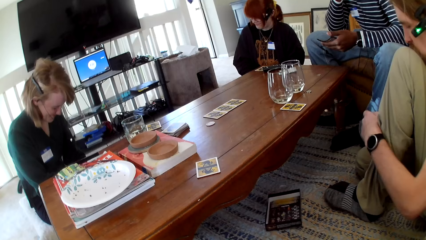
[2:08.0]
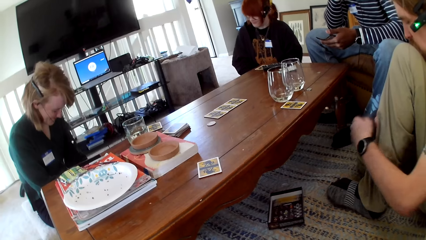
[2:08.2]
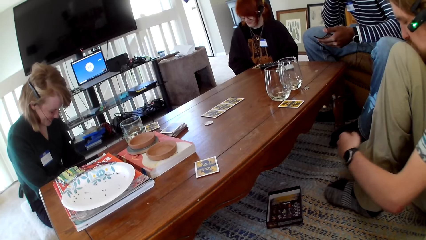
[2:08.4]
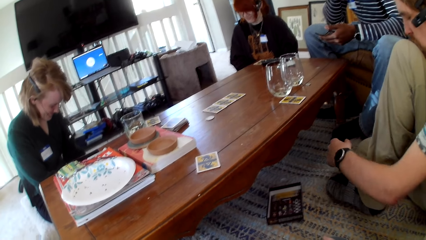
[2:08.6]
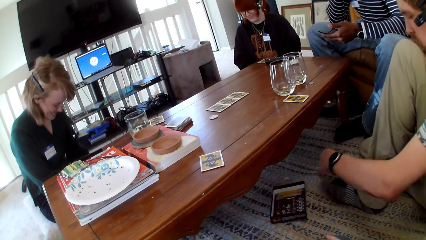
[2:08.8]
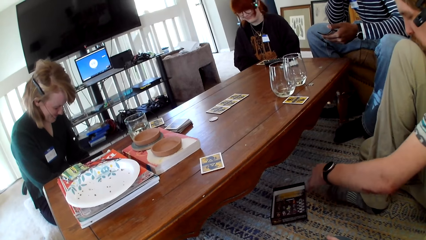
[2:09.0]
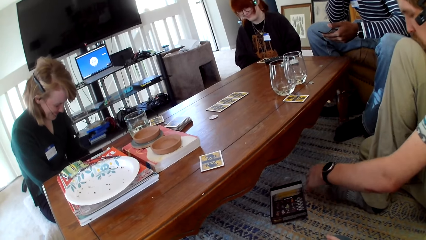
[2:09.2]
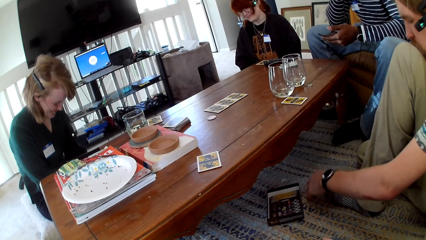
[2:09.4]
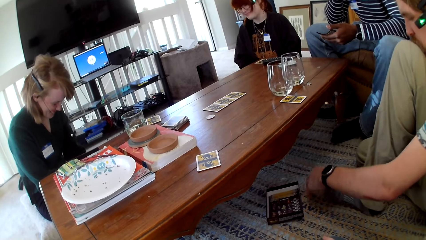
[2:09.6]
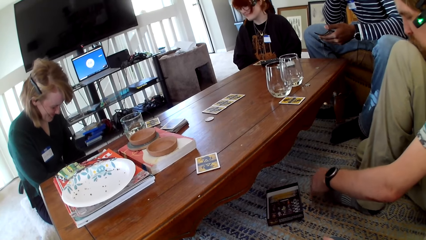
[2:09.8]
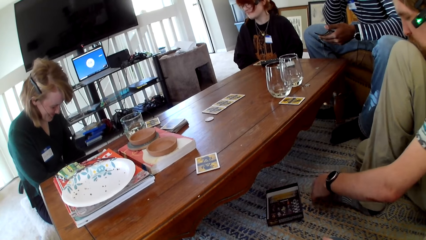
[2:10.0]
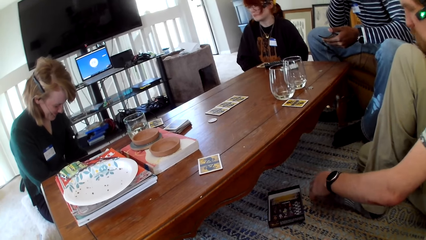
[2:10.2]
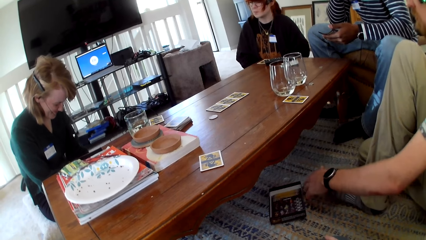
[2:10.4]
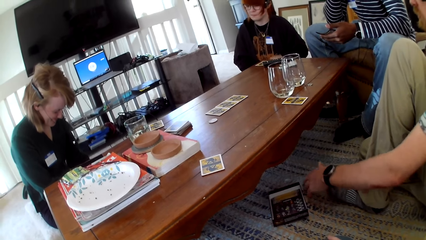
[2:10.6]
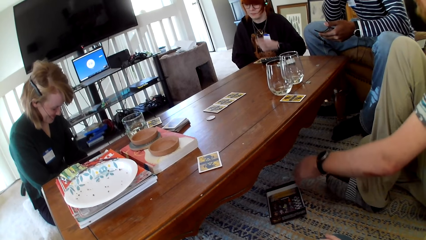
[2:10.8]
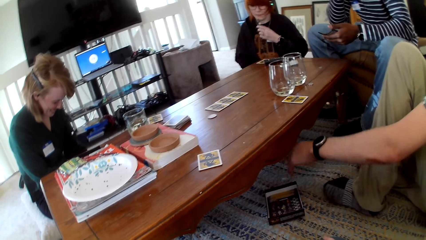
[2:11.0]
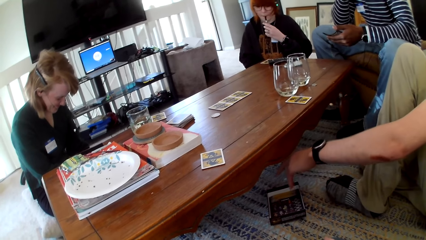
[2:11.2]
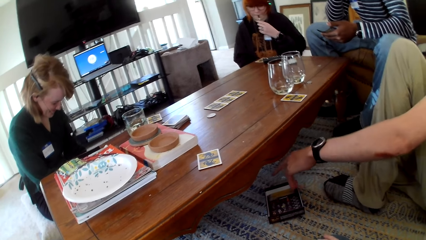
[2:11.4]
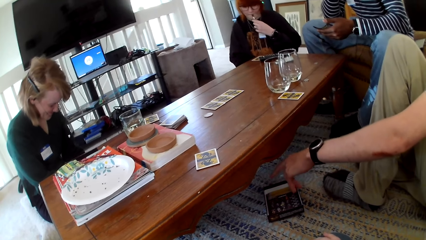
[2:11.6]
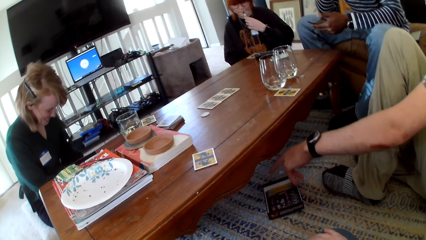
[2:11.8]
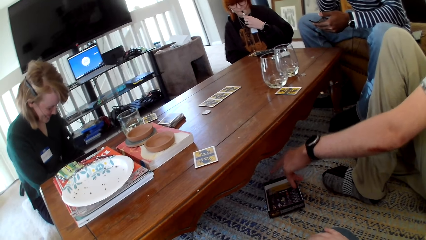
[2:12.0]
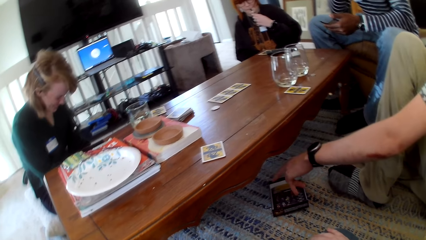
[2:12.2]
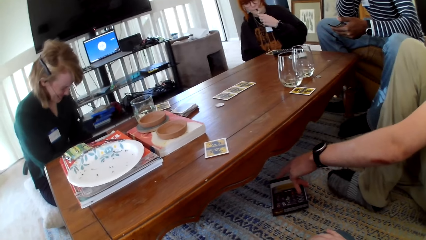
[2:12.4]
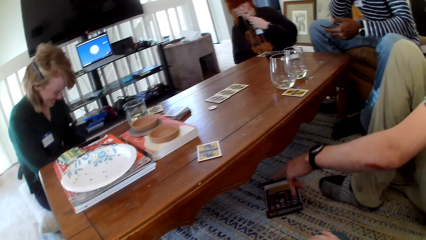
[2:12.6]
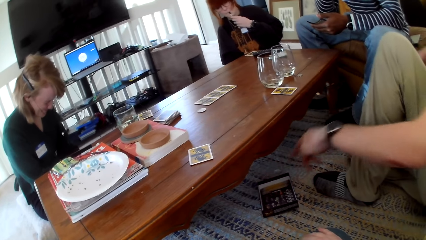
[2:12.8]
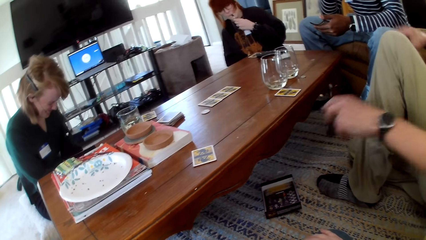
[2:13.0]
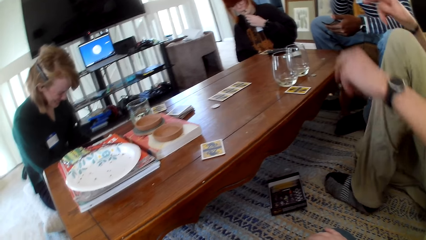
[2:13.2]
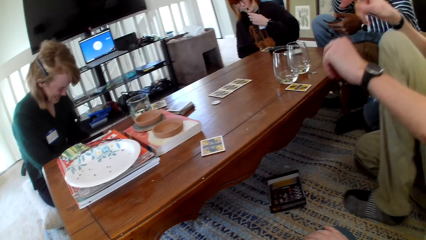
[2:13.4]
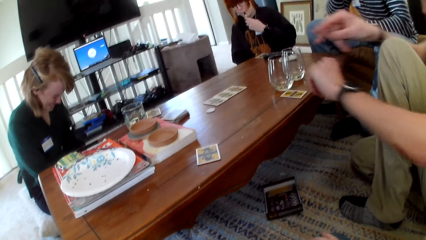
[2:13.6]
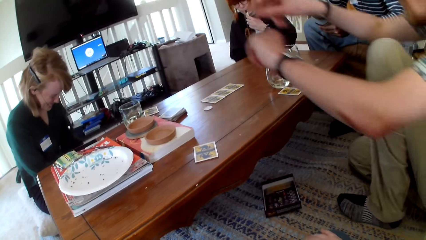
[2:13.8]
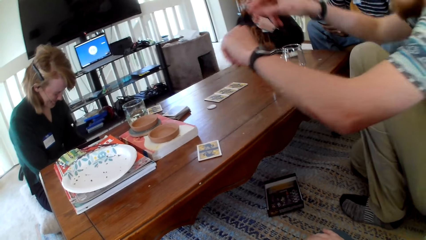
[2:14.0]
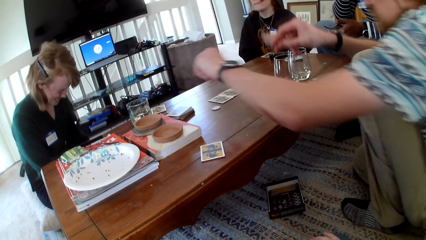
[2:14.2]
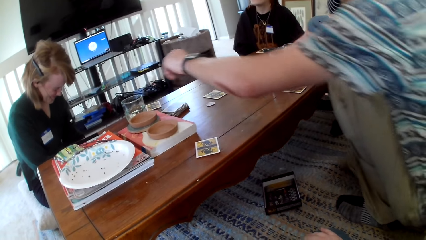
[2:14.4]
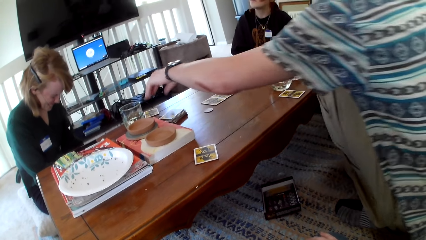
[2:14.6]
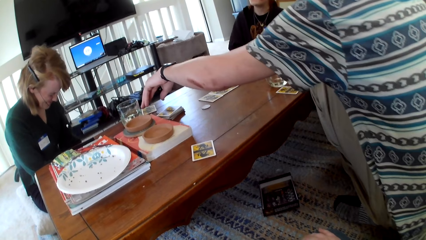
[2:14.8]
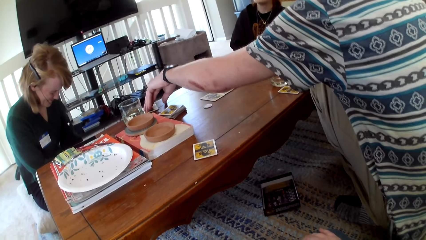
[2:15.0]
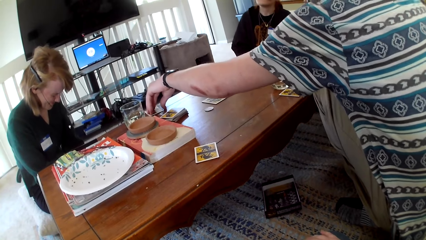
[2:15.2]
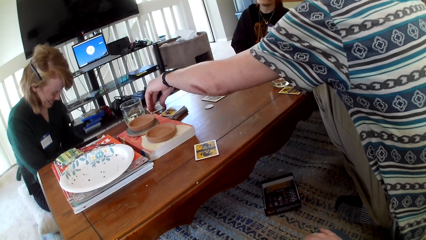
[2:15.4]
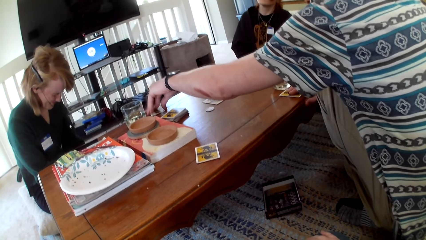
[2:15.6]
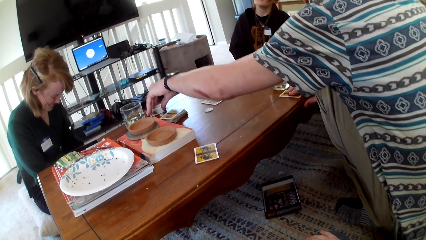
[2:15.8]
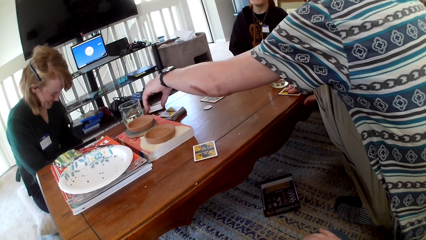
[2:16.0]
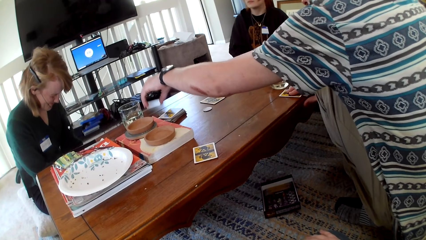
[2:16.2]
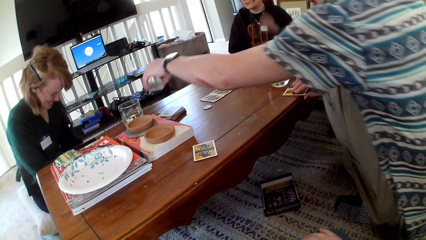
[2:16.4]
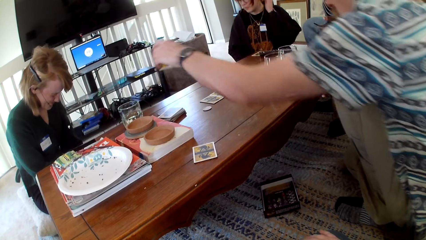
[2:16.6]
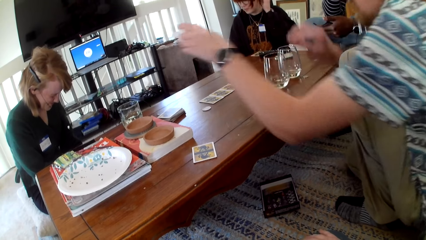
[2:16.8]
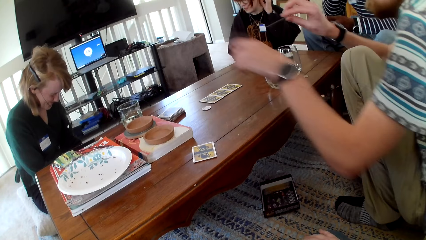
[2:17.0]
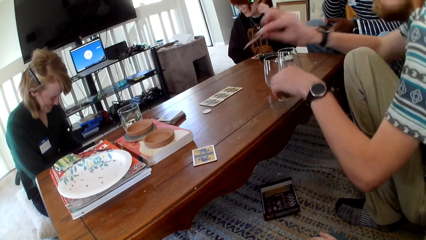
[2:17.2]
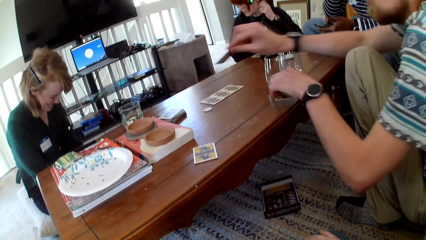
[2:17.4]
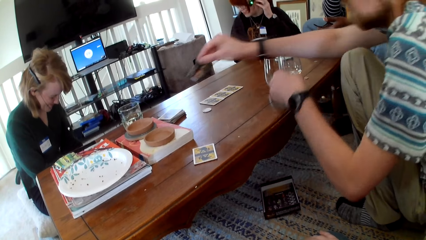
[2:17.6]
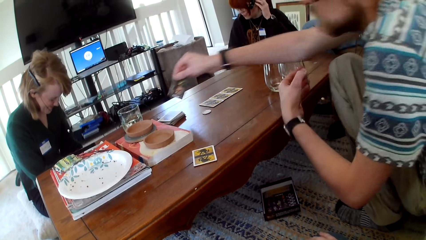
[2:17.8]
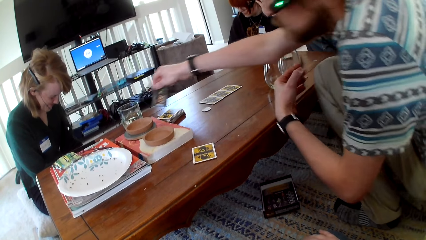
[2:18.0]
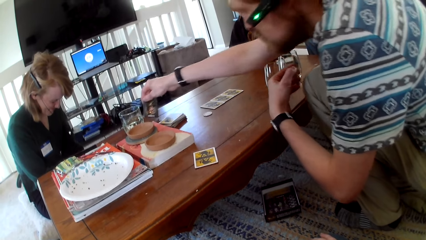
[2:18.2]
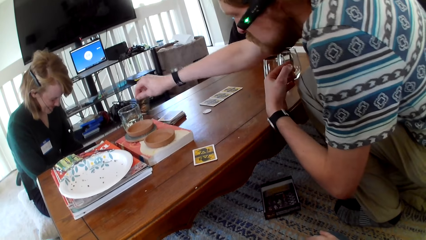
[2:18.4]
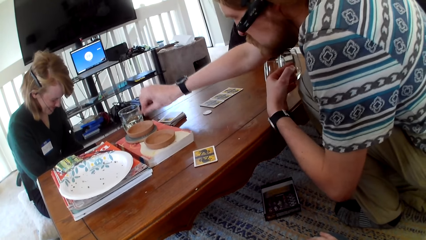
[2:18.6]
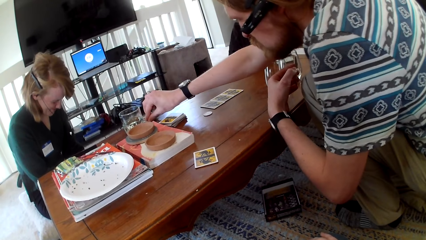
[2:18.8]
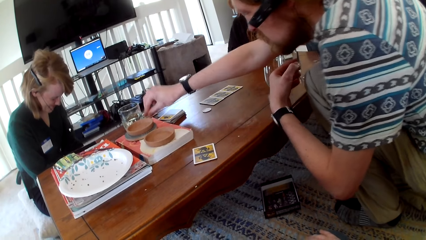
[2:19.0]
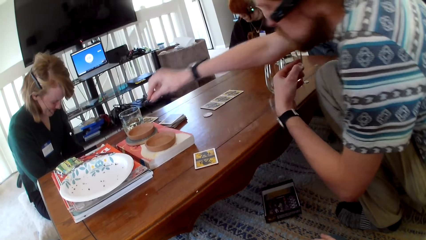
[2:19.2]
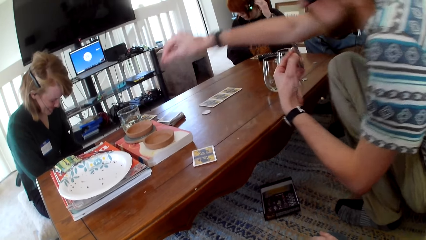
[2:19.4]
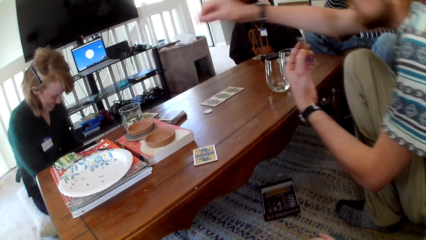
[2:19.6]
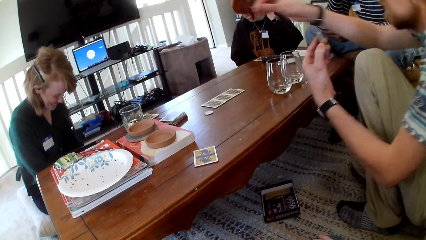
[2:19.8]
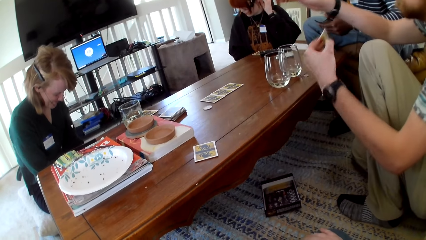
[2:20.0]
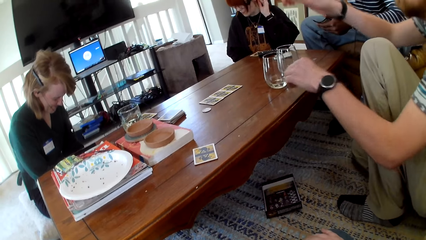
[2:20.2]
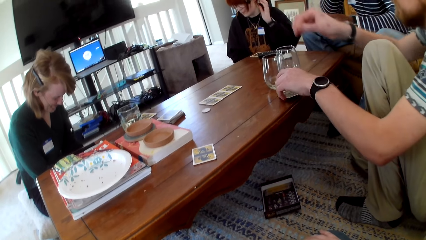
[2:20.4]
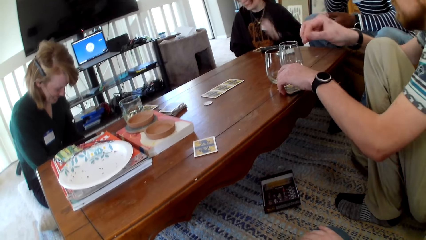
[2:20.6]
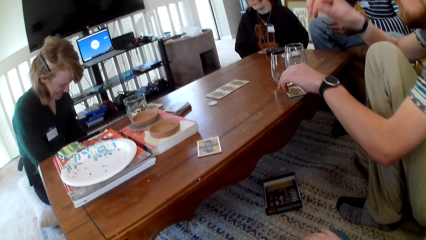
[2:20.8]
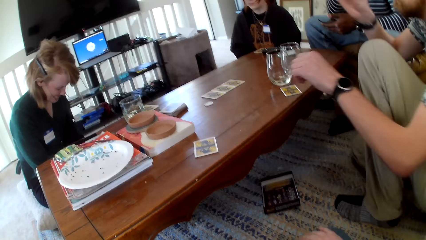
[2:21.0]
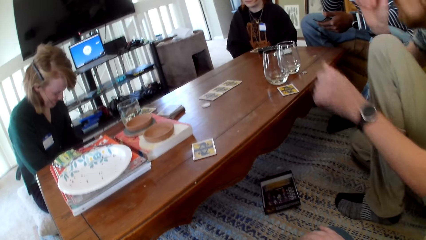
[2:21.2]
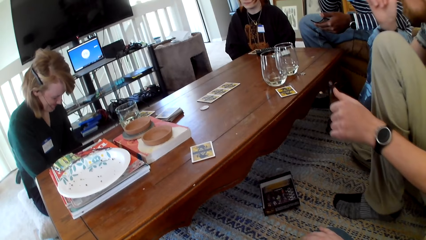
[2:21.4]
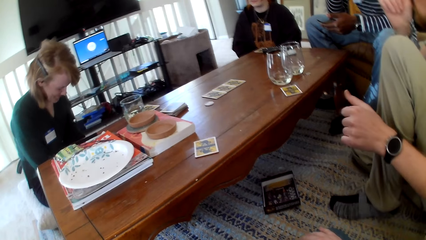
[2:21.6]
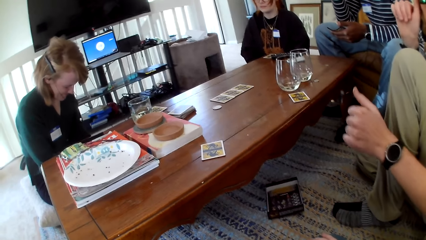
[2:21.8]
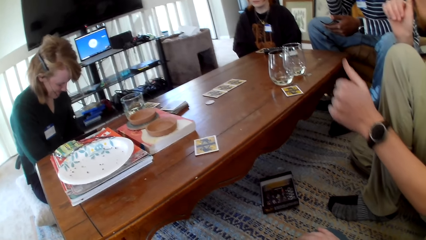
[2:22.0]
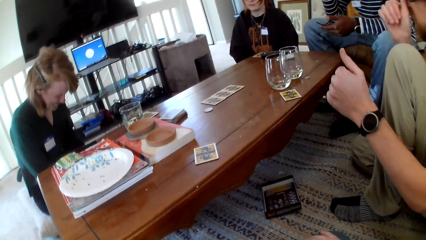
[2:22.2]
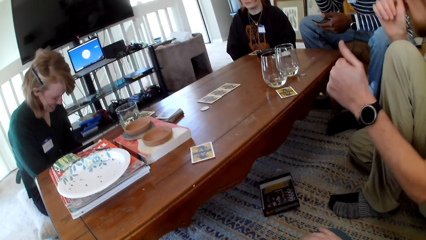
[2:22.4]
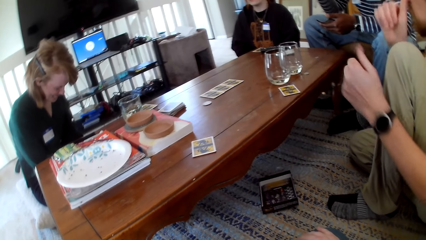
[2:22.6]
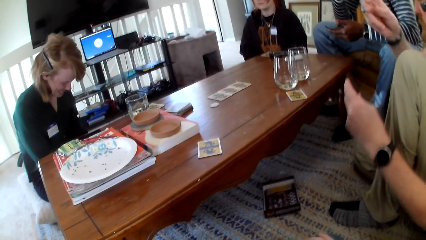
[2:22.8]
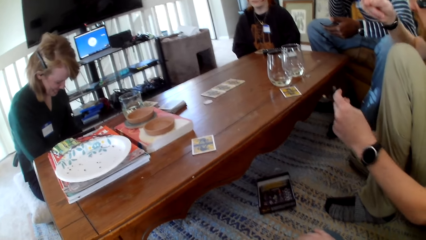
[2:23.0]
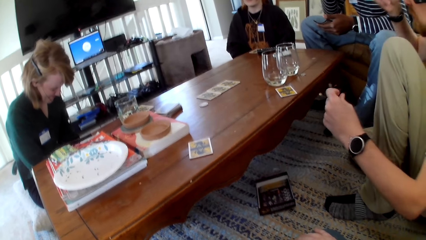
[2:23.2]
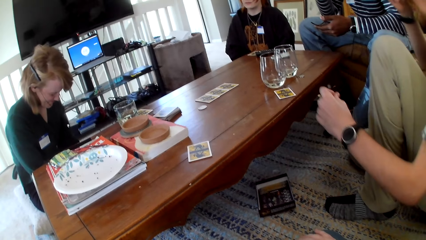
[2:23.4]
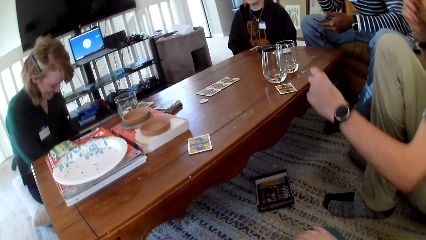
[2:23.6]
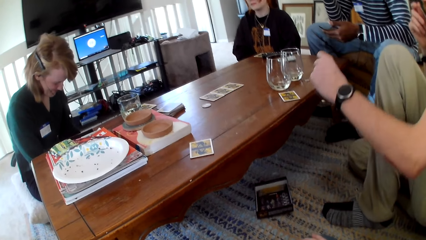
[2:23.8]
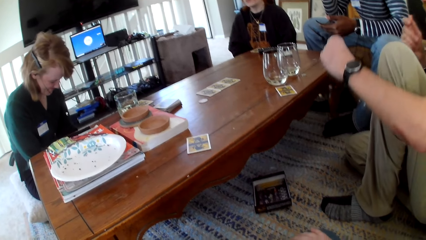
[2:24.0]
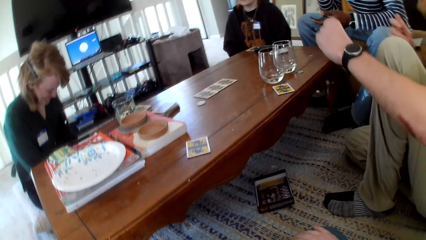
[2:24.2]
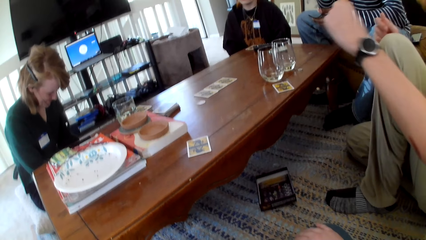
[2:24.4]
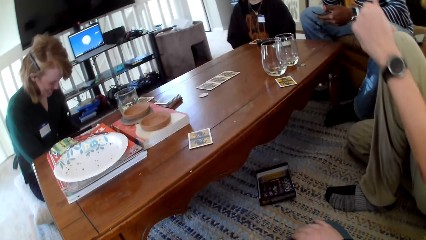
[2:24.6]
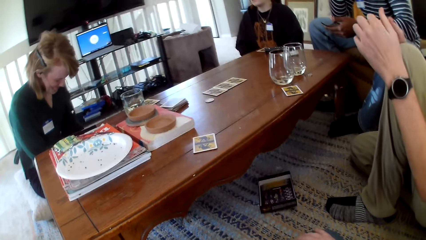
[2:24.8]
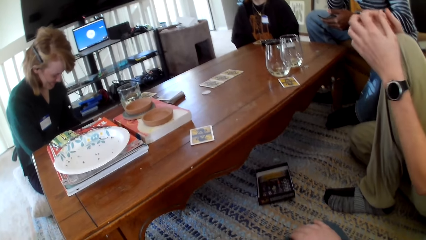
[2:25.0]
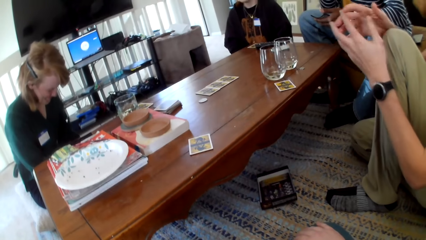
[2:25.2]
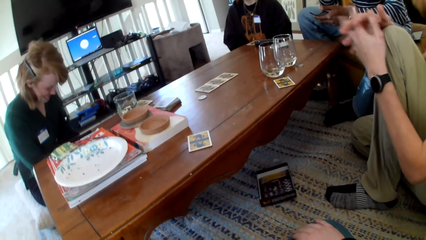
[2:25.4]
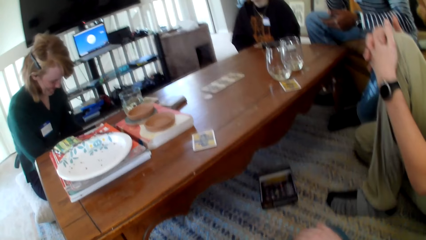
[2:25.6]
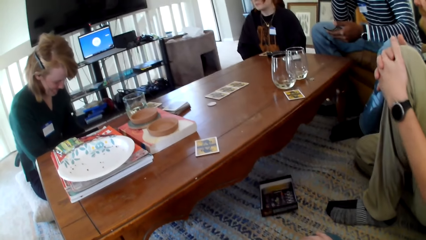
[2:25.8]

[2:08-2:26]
A man pushes a box aside. A woman smokes a vape. The man stretches his hand. A person touches a card. The man picks up a card. He puts the card on the table. He puts the card on the table again. He dances.
